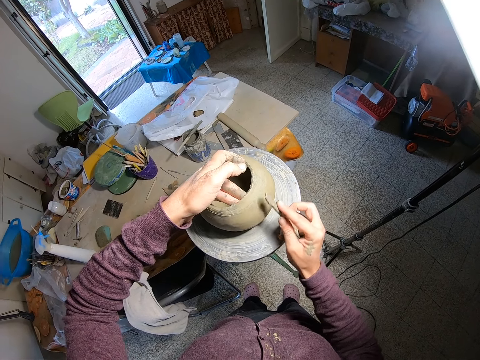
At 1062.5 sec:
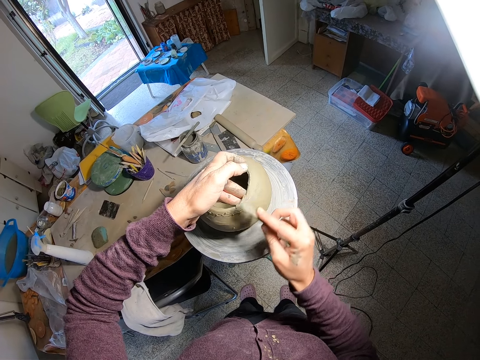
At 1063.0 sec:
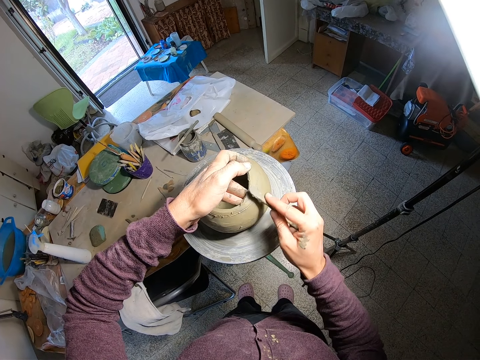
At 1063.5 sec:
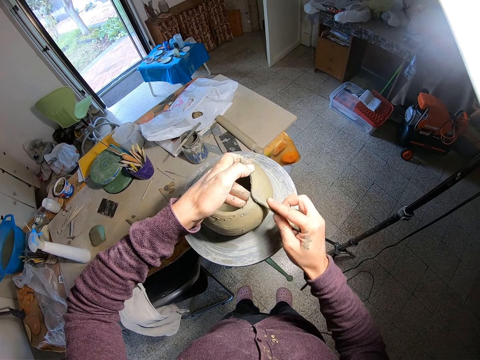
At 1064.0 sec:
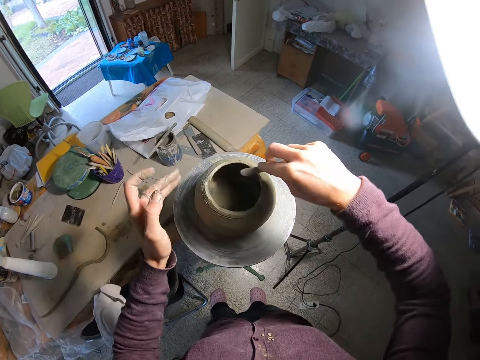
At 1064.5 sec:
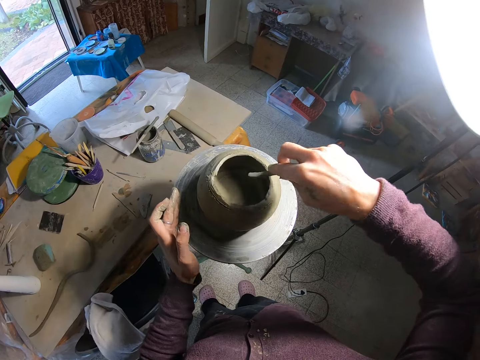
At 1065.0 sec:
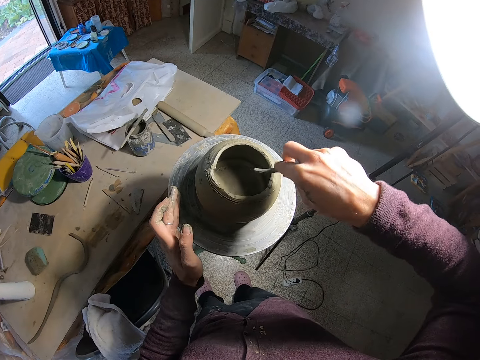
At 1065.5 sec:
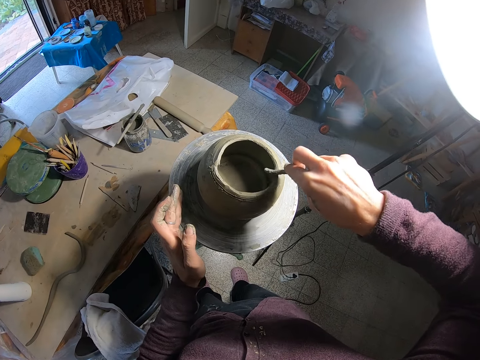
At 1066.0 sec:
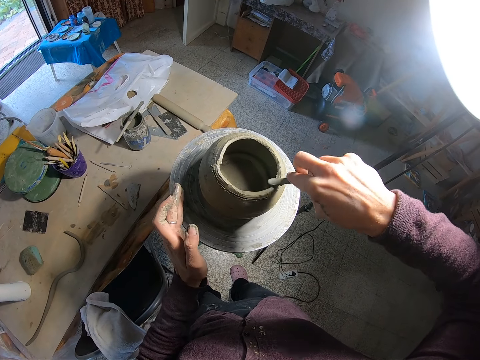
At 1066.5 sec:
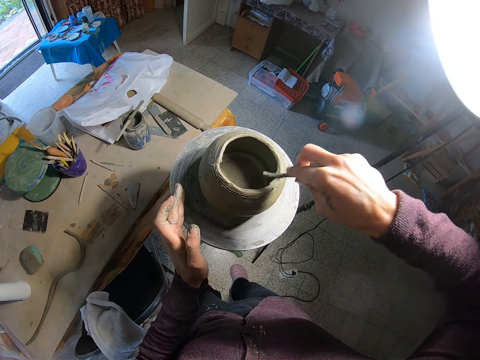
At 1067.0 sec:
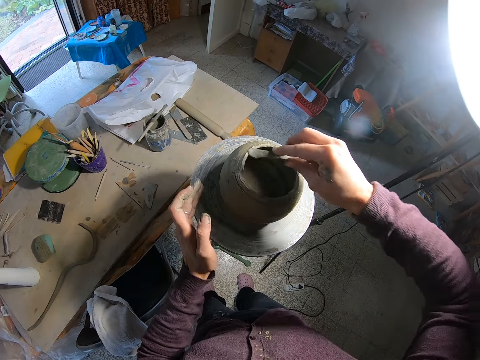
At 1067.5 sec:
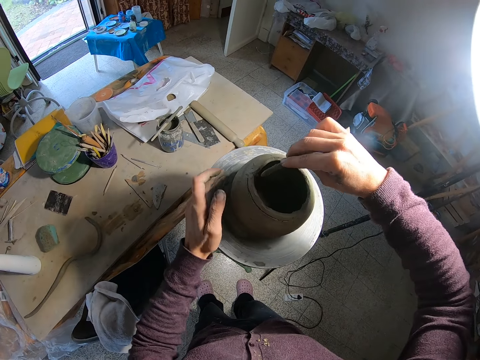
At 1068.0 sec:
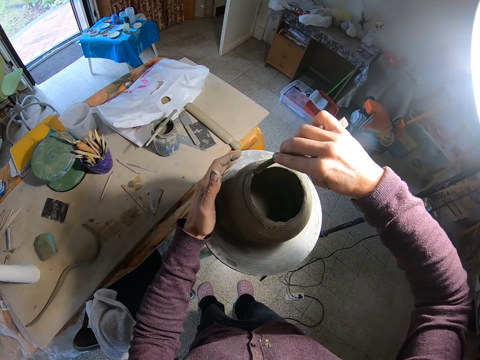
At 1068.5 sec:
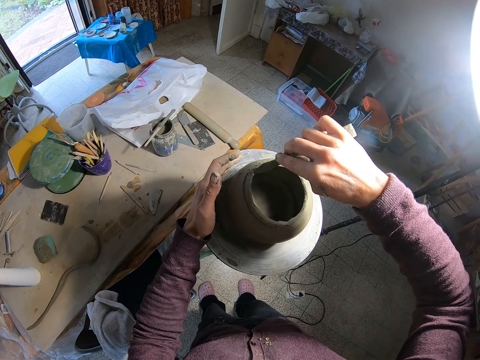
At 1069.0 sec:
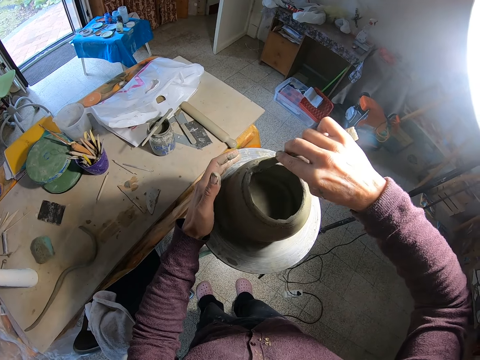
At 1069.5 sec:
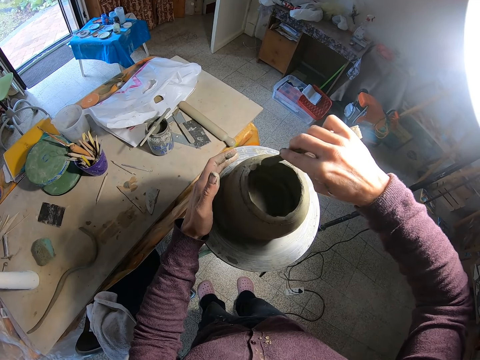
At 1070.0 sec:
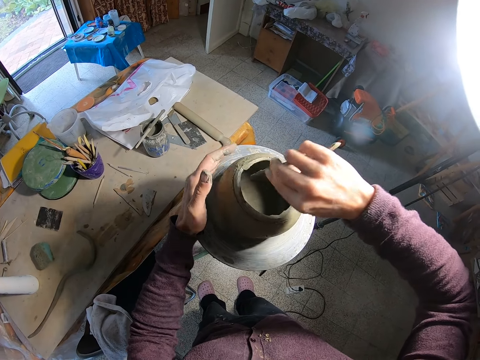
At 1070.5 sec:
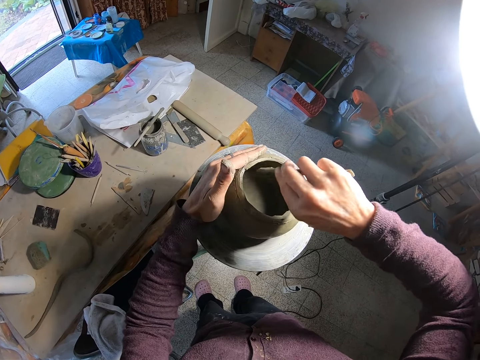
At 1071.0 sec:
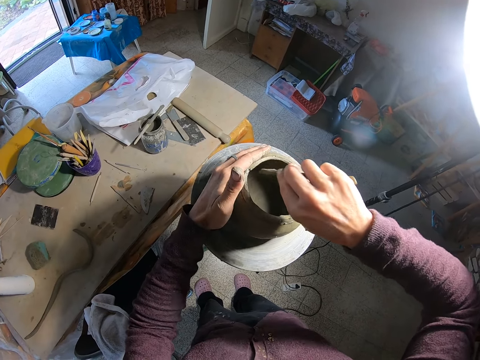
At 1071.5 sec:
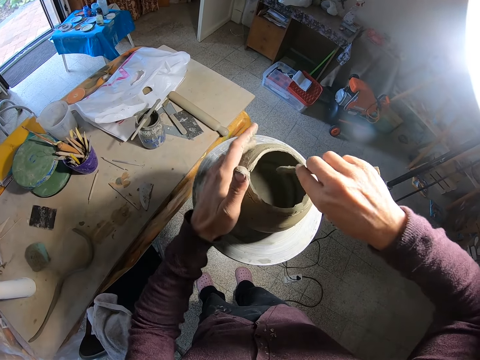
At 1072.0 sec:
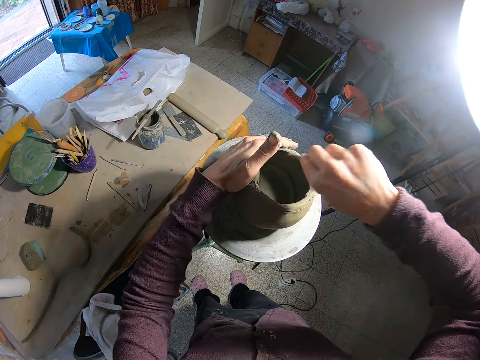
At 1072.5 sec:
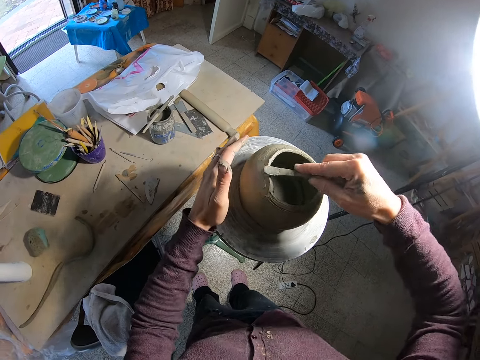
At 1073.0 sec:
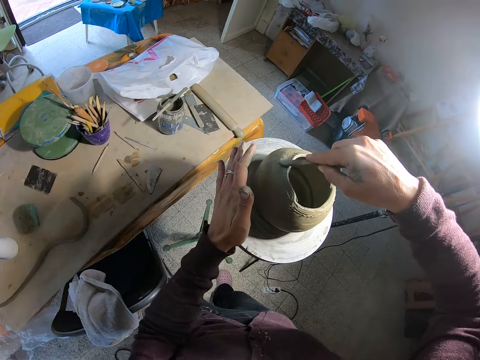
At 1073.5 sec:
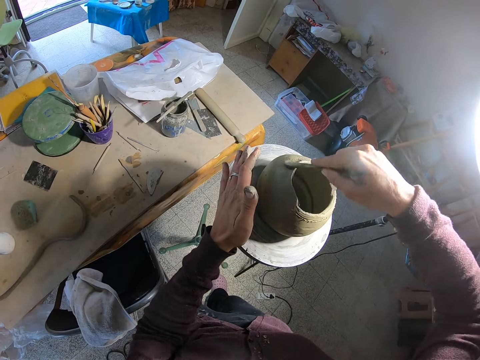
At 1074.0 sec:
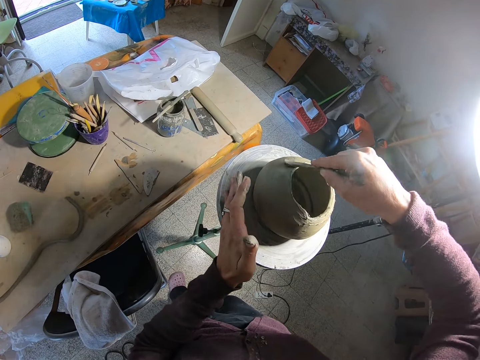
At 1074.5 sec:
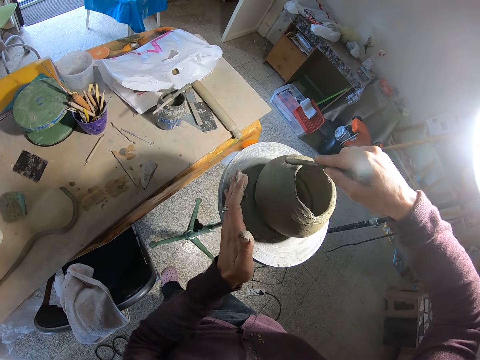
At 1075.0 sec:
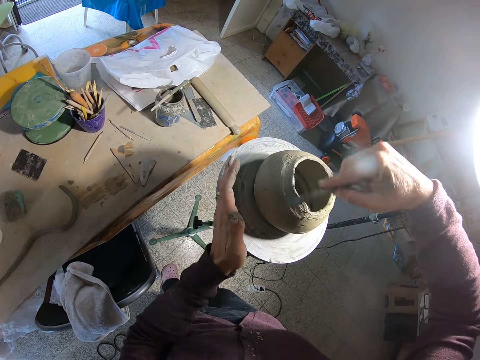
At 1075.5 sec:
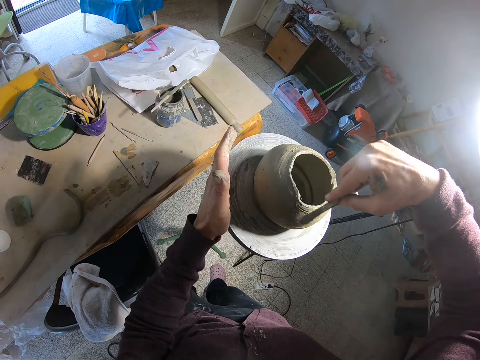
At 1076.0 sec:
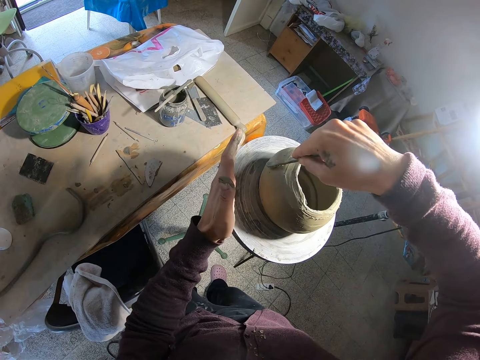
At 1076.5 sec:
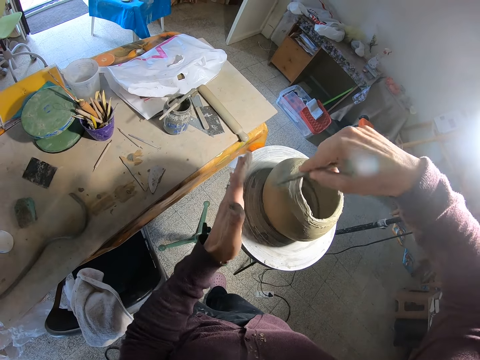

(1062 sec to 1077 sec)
The camera wearer blends the wet clay pot with the spatula in her right hand. She rests her left hand on the throwing wheel. She supports the wet clay pot with her left hand. She rolls the throwing wheel with her left hand.

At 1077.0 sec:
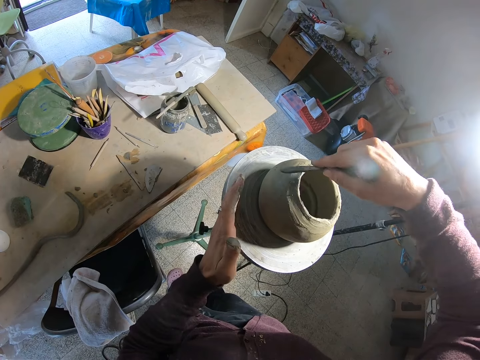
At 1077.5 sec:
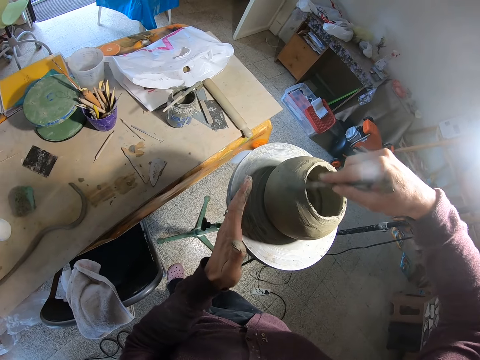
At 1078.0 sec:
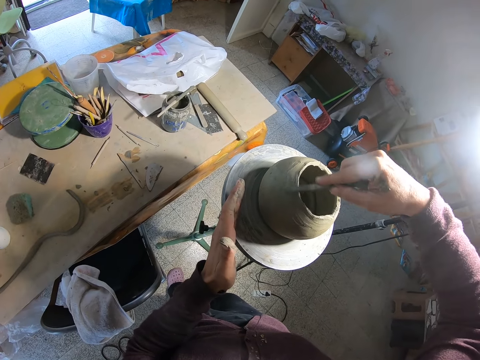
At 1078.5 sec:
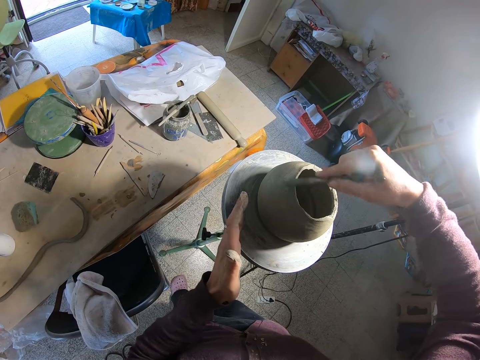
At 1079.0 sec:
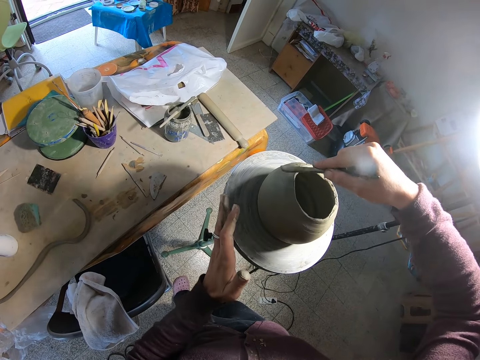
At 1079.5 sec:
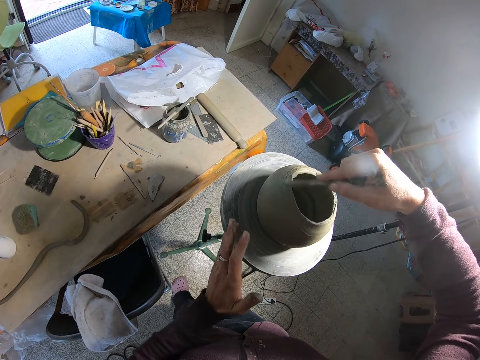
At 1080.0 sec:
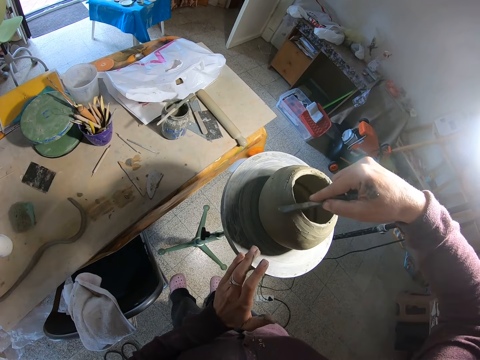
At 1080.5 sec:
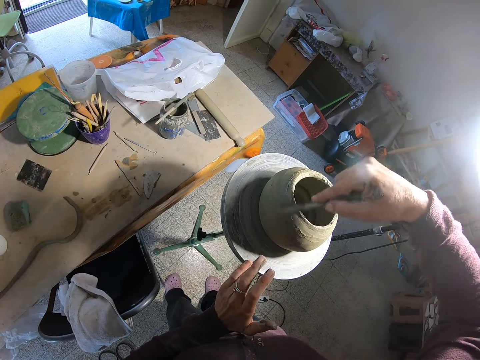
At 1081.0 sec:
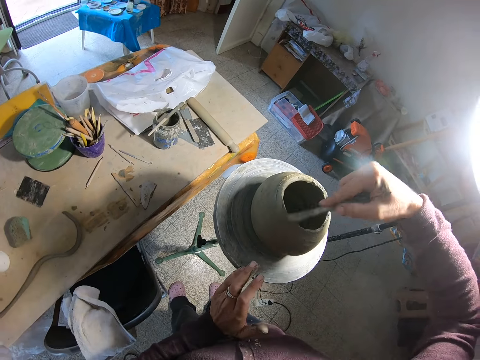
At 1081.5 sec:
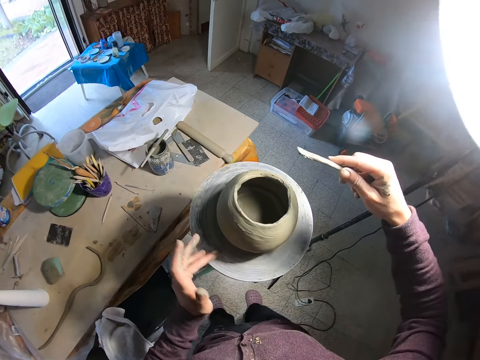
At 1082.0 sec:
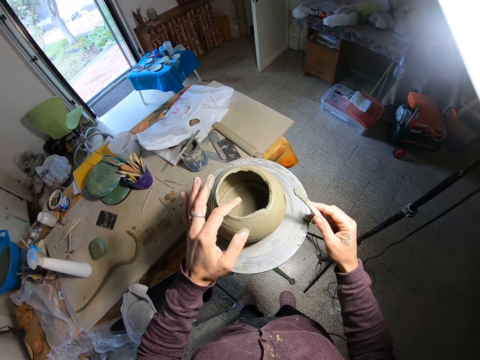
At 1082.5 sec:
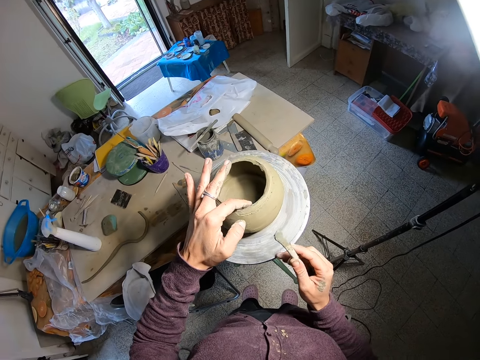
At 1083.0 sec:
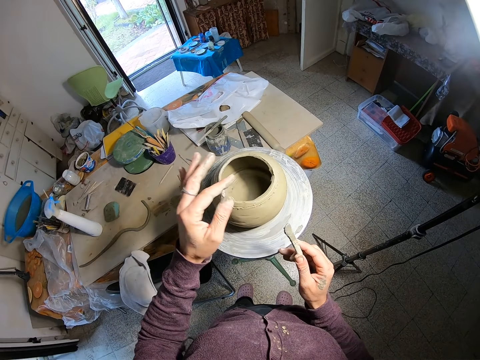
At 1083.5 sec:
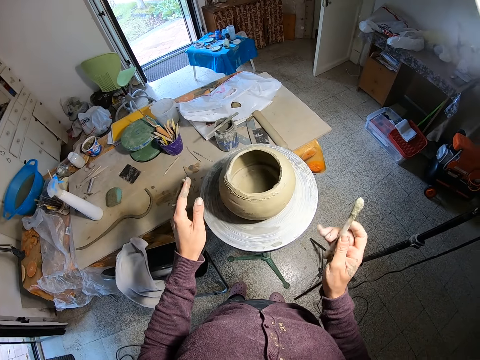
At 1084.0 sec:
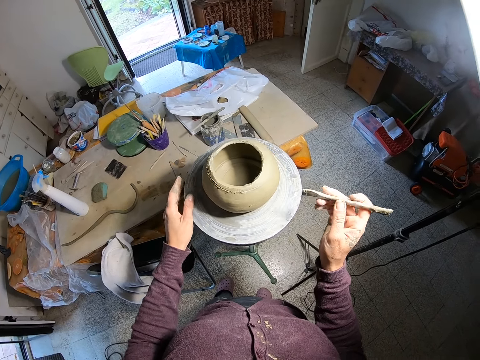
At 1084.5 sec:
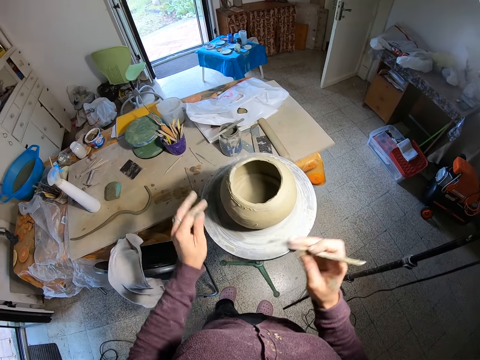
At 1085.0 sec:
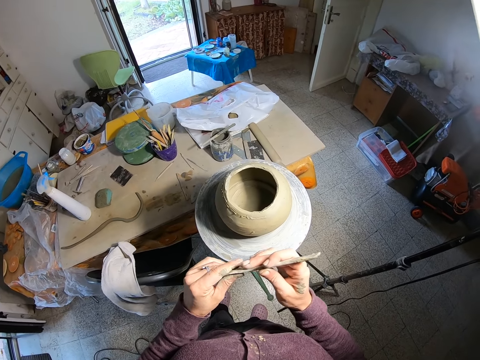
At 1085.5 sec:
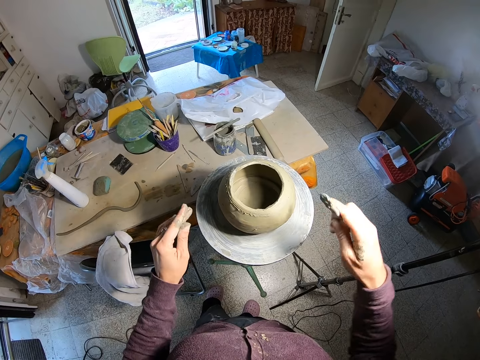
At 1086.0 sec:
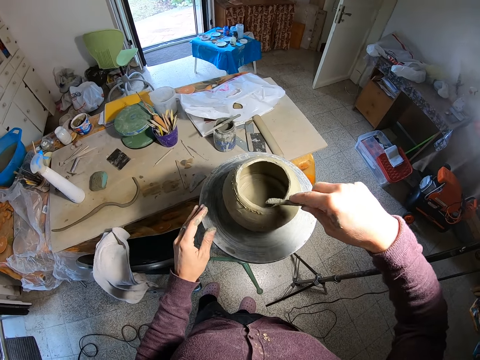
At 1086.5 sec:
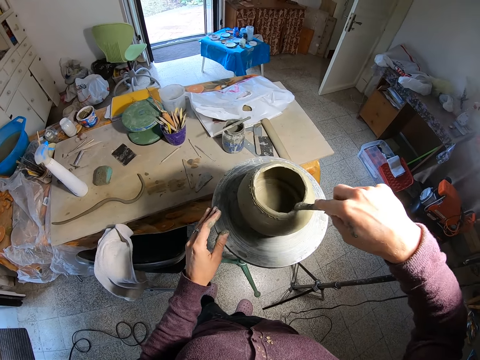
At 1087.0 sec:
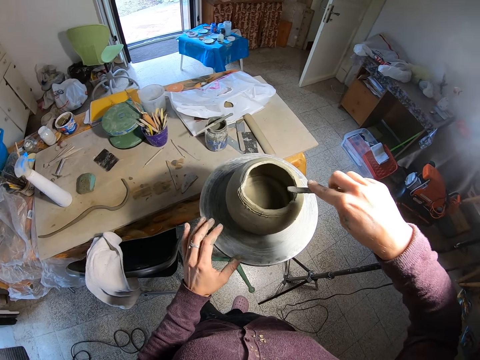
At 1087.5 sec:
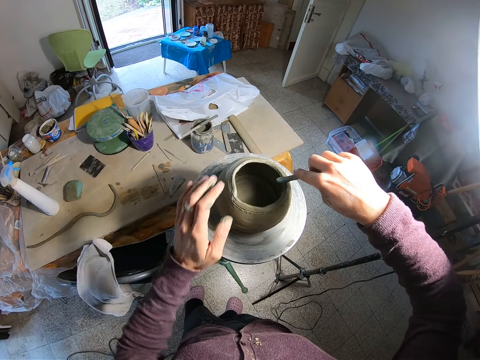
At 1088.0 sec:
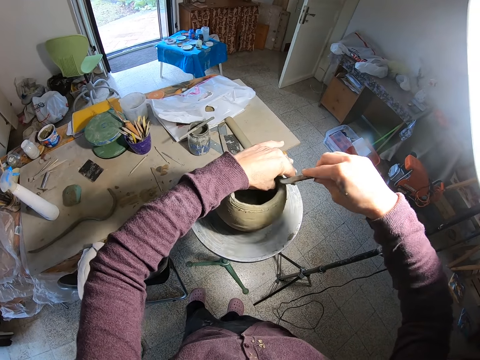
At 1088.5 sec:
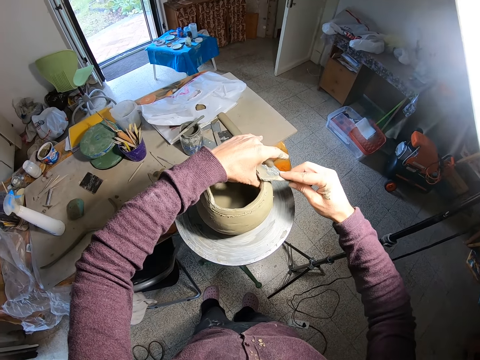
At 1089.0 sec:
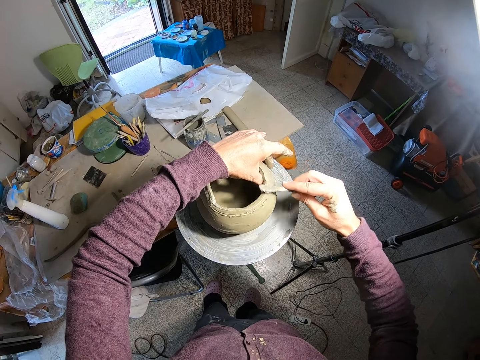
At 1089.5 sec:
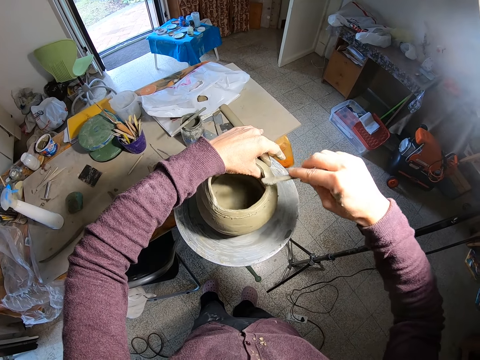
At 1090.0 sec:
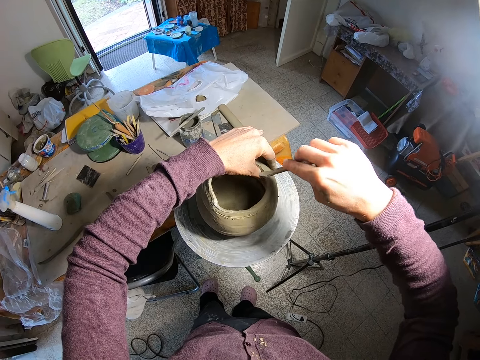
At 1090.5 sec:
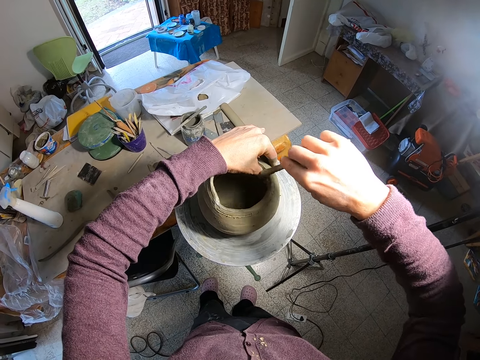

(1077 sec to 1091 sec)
The camera wearer rolls the throwing wheel with her right hand. She inspects the pot. She touches the wet clay pot with her left hand. She rolls the throwing wheel with her left hand. She stares at the pot. She cleans the spatula or brush in her right hand with her left hand. She blends the wet clay pot with the spatula in her right hand. She scrapes the pot with the brush. She rolls the throwing wheel with her left hand. She supports the wet clay pot with her left hand.
